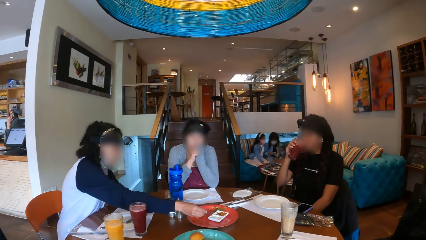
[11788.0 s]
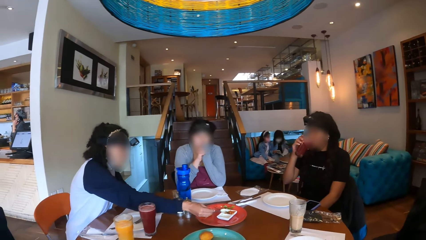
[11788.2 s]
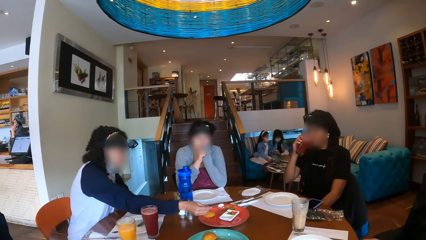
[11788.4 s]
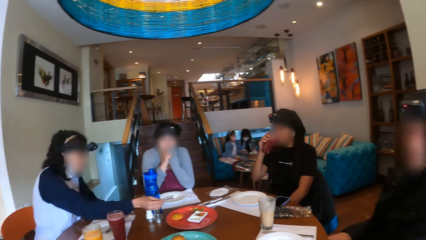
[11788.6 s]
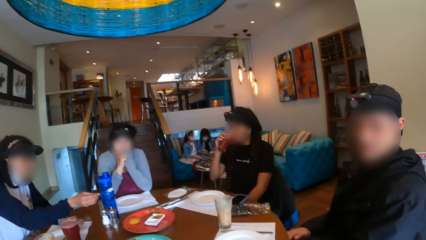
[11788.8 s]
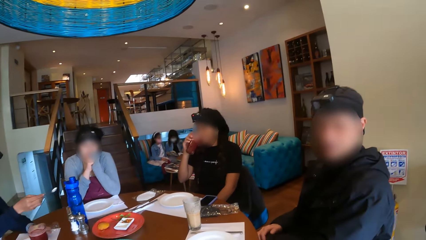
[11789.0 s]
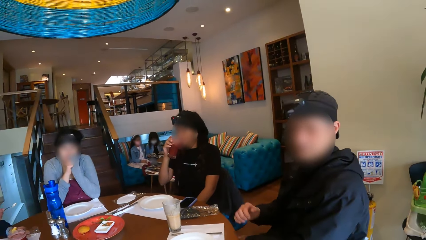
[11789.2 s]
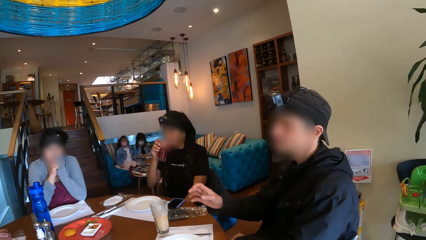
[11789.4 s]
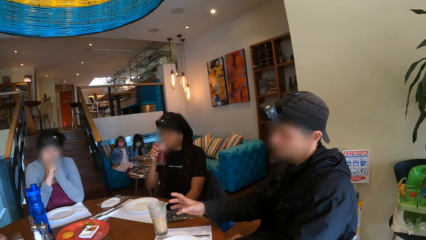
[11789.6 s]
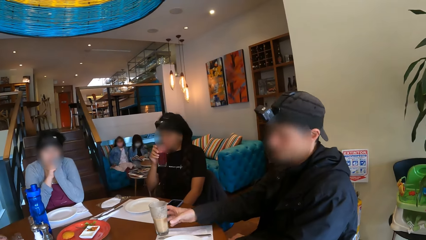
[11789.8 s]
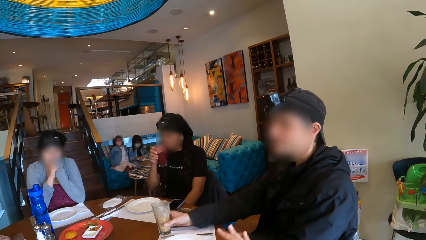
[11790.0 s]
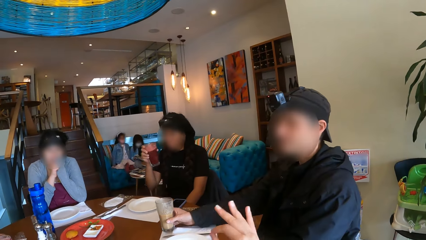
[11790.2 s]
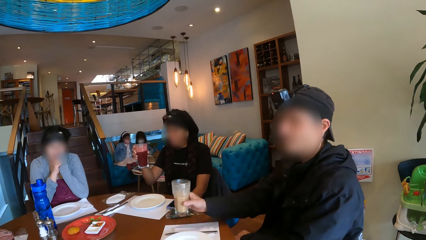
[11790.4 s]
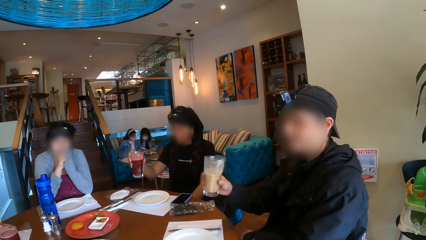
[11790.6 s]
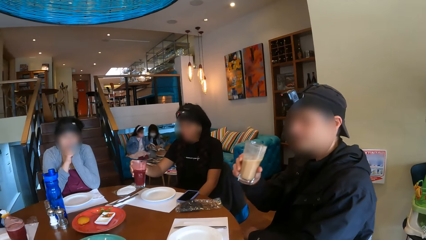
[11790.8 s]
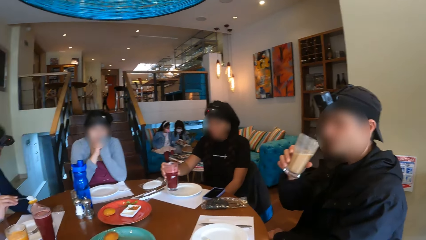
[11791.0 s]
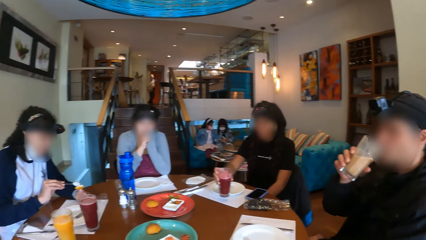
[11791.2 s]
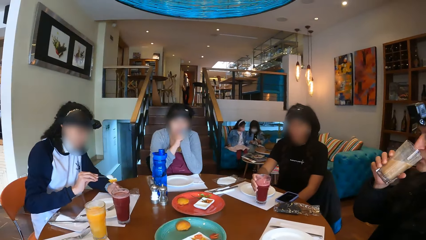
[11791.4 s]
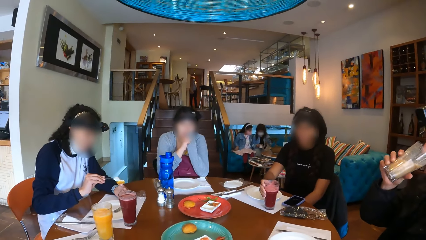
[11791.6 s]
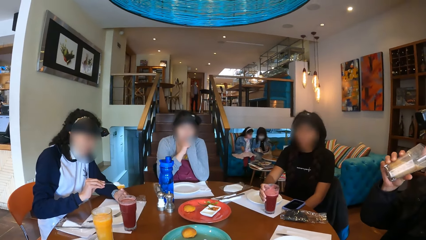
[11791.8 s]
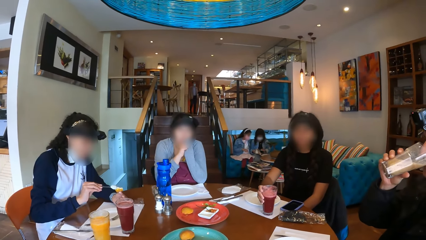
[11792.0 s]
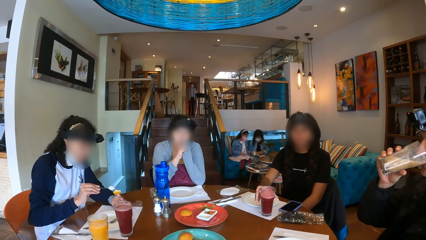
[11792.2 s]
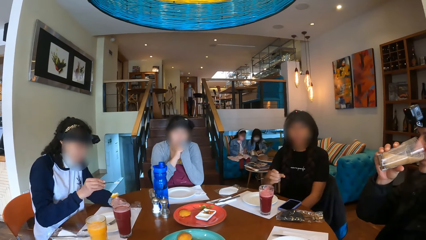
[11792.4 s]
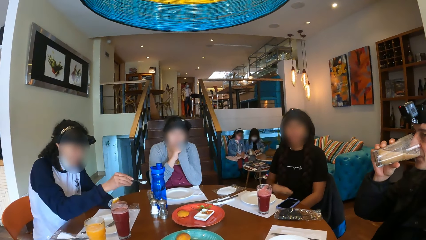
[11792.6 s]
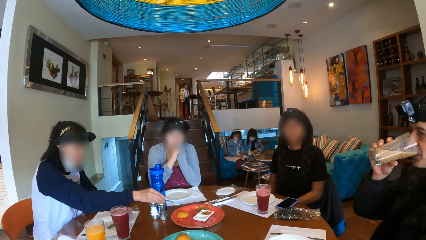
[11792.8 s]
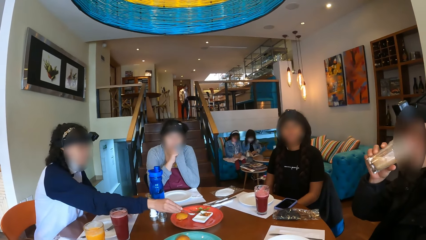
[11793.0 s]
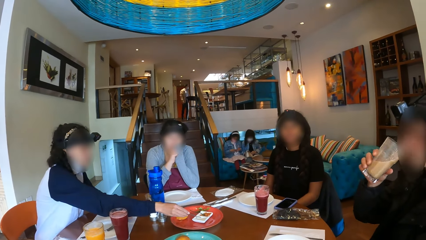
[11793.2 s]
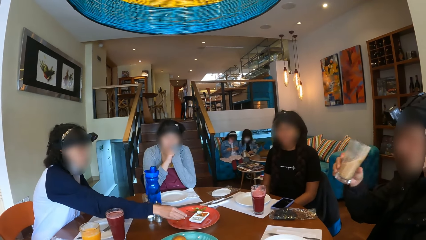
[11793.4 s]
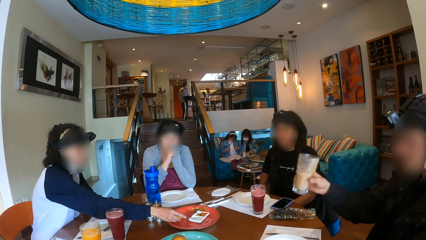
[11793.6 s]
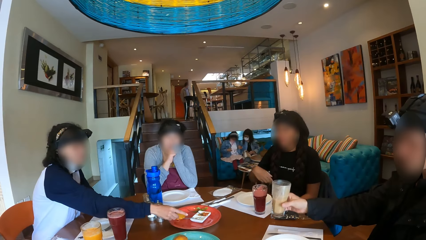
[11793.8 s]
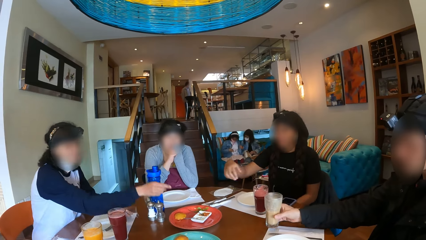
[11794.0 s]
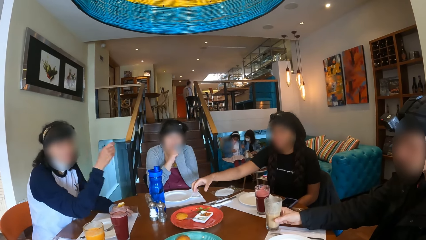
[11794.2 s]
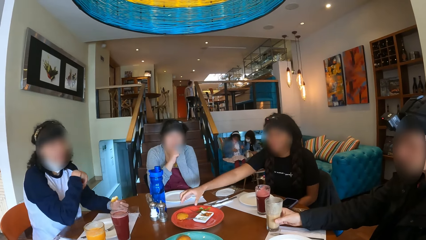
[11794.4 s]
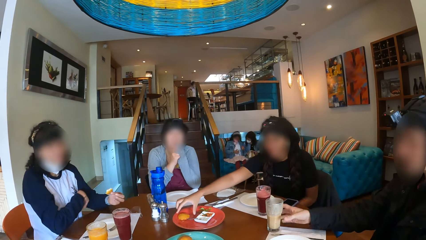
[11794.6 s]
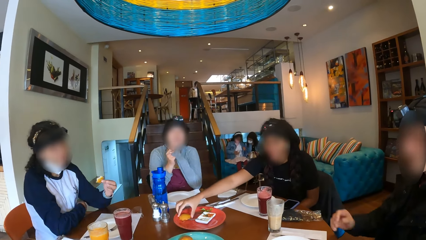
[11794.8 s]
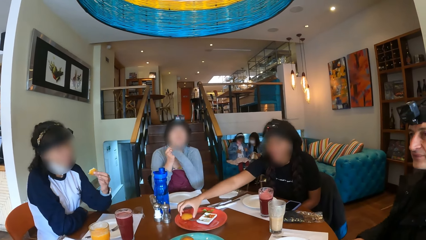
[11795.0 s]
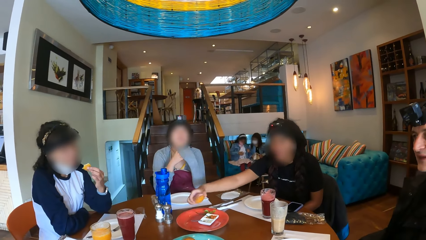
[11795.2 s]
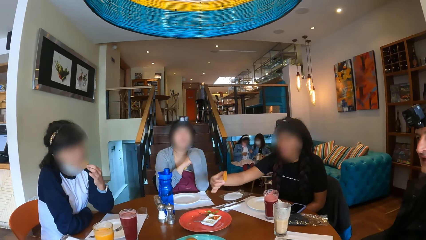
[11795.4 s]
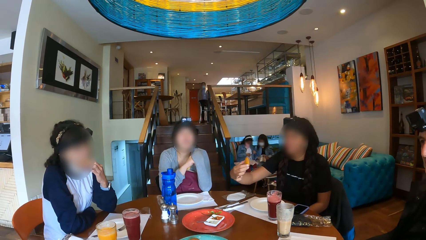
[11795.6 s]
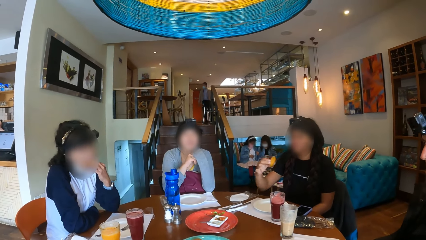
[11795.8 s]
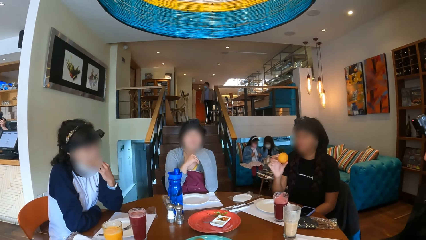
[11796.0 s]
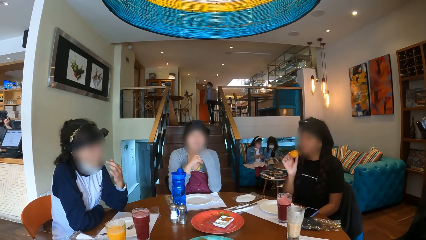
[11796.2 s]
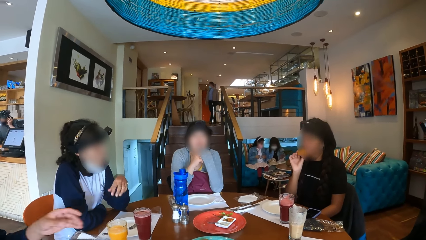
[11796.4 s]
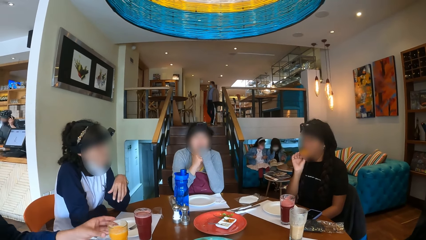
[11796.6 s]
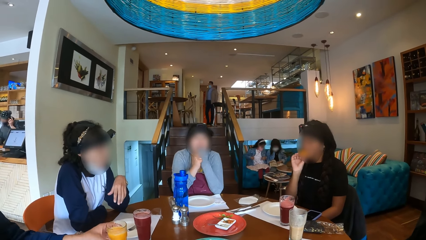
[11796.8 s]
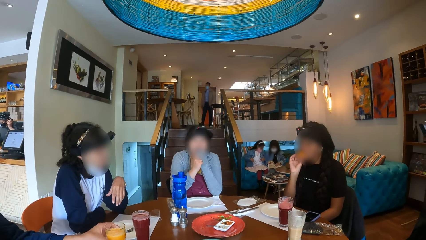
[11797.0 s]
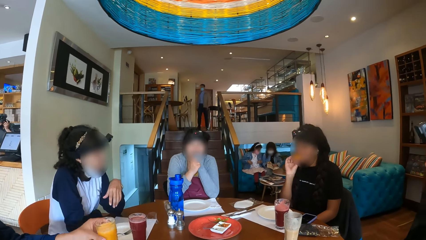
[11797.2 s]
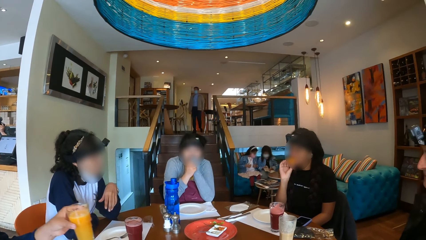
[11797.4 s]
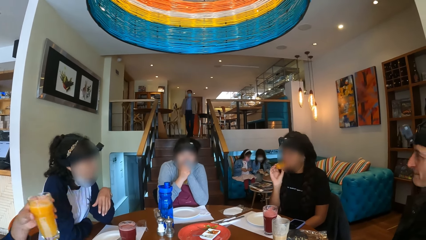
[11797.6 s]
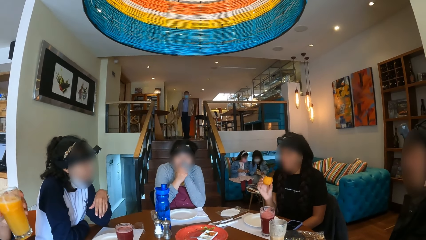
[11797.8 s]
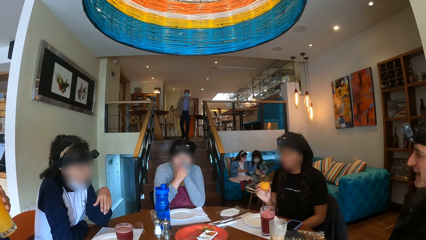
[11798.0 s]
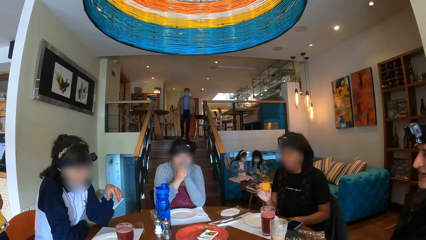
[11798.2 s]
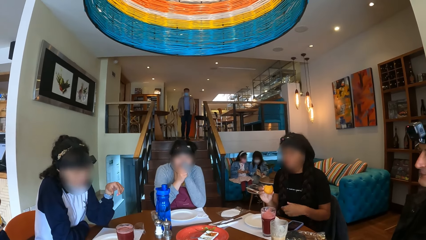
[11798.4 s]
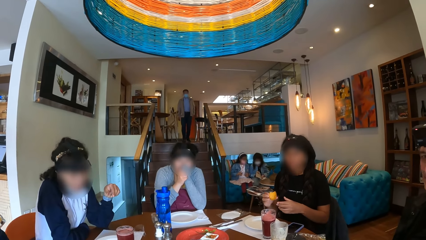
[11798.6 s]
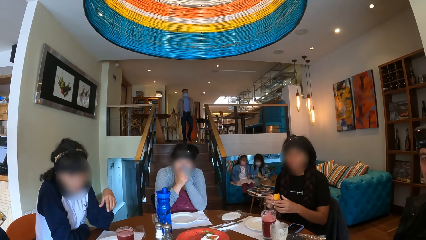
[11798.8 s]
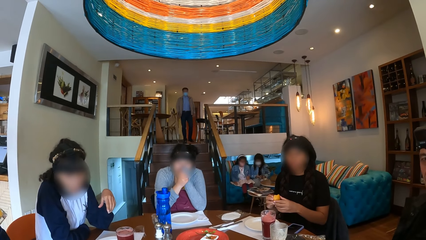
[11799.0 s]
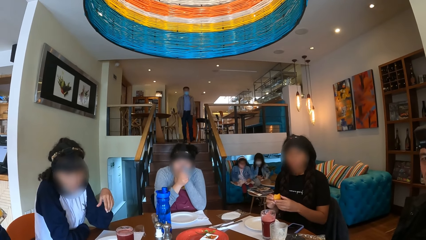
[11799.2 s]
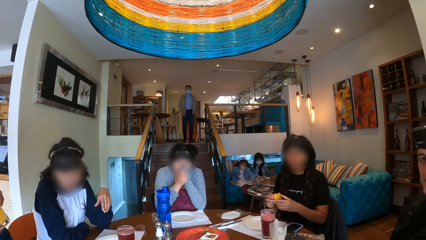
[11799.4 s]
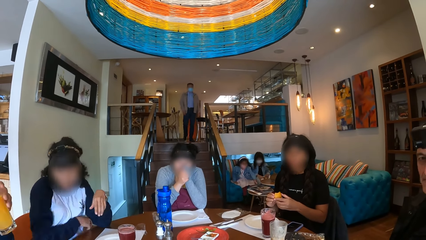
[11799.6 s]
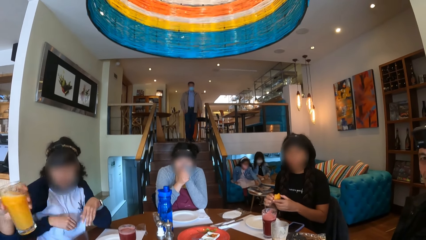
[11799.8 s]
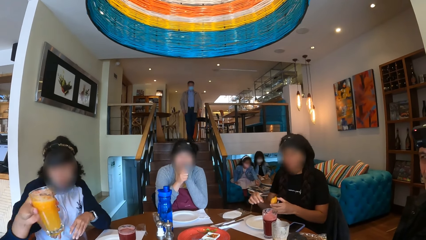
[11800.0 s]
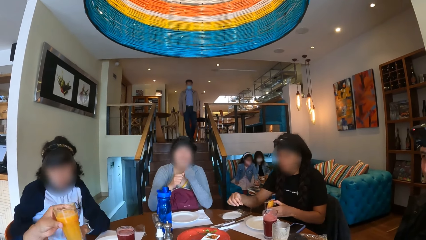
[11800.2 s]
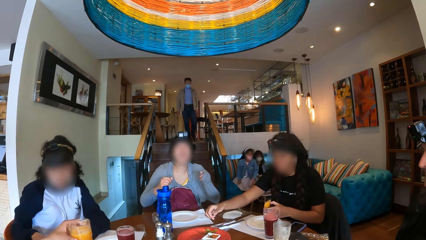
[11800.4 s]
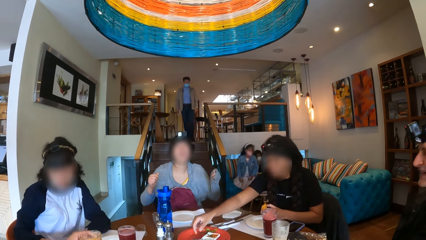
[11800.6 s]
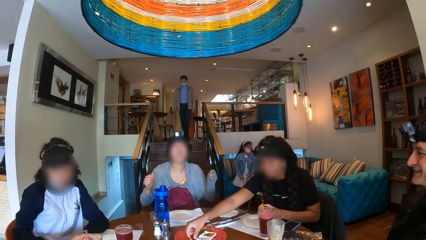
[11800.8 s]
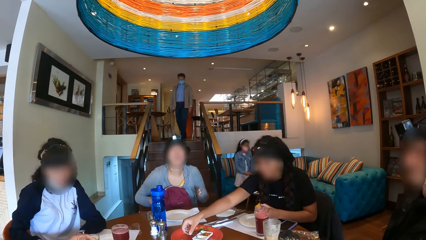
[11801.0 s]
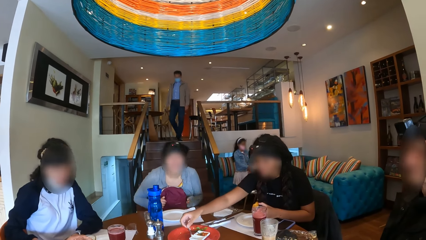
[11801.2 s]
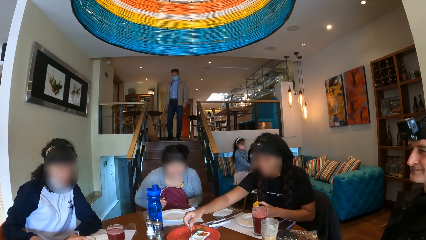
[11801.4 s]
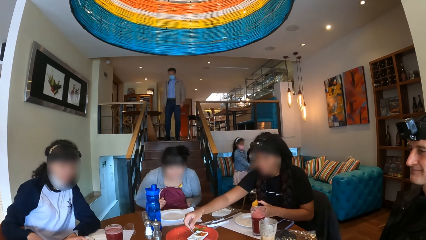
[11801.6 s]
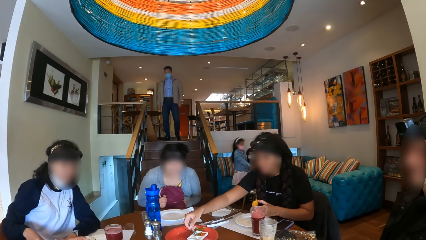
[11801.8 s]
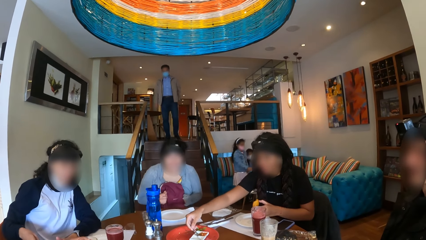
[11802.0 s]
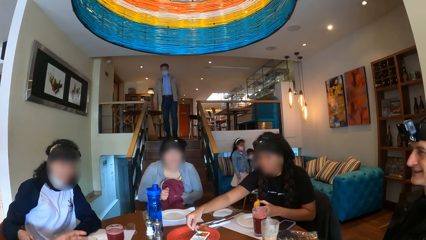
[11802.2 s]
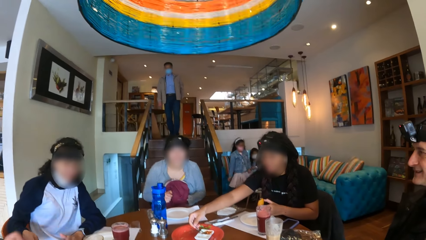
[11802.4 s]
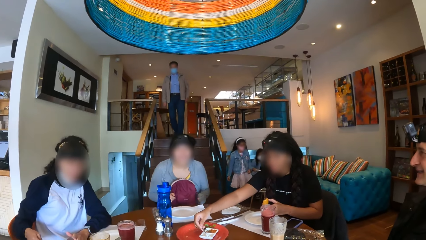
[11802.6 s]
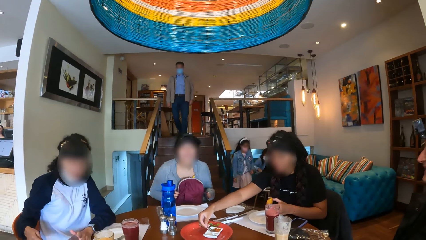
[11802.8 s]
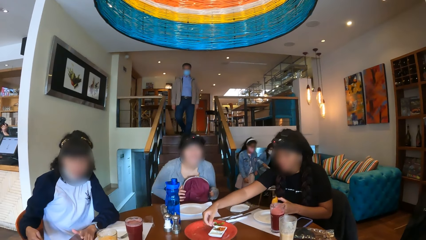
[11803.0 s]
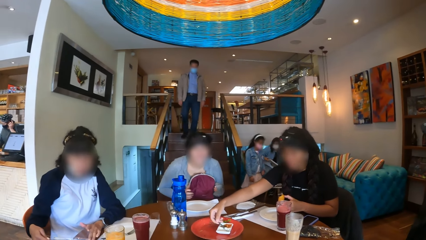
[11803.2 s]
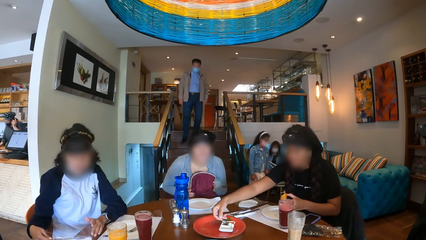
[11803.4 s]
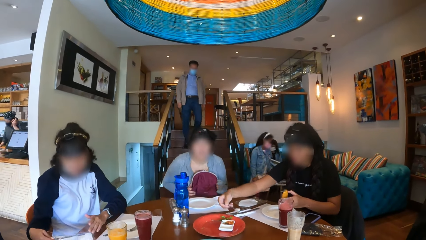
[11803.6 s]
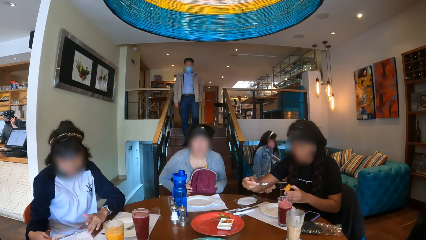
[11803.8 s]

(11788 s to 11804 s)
A woman scoops ice cream from the ice cream plate with the spoon in her right hand. A man picks the cup from the table with his right hand. Another woman drops the cup on the table with her right hand. The man drinks juice from the glass. The first woman pours something on the snack. She drops the spoon on the ice cream plate with her right hand. The man drops the cup on the table with his right hand. The second woman picks a doughnut or snack from a tray with her right hand. She eats the snack. Another man picks the cup from the table with his left hand. The first man interacts with the camera wearer. The second man drops the cup on the table with his left hand. The second woman picks the spoon from the ice cream plate with her right hand. She scoops ice cream from the ice cream plate with the spoon in her right hand.
